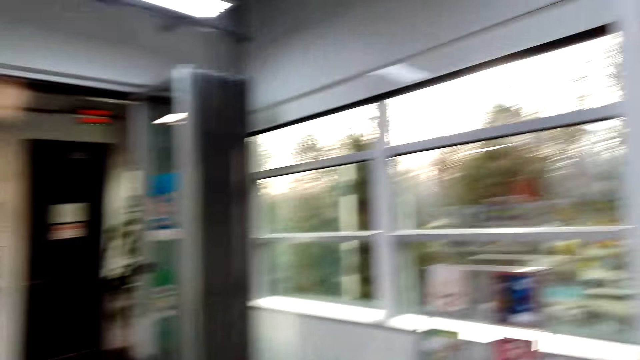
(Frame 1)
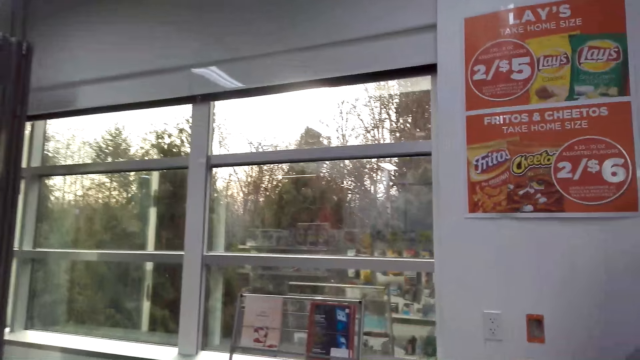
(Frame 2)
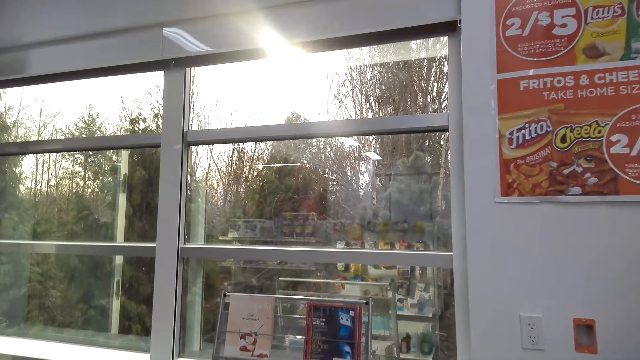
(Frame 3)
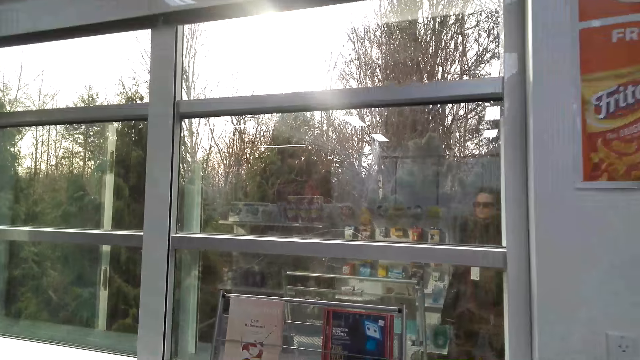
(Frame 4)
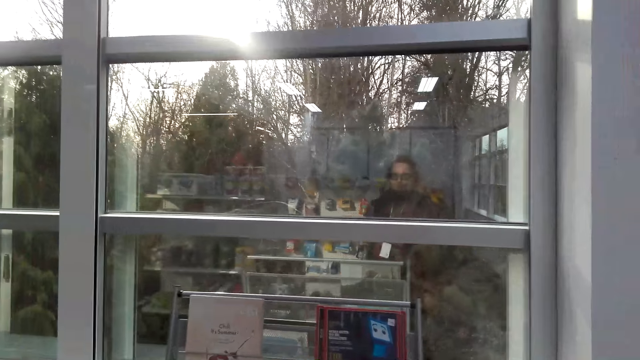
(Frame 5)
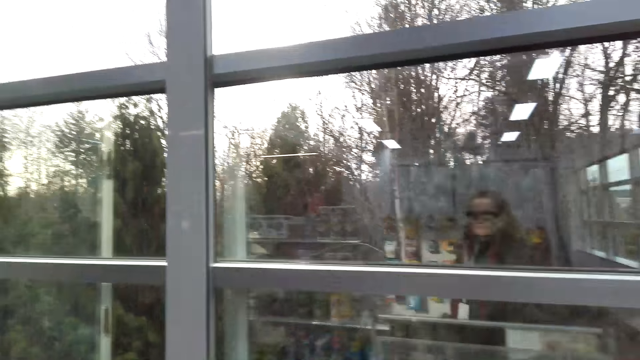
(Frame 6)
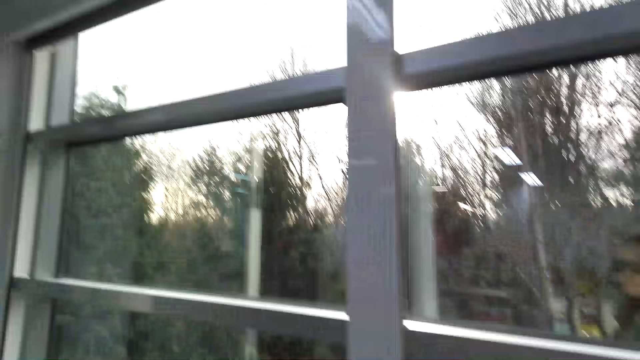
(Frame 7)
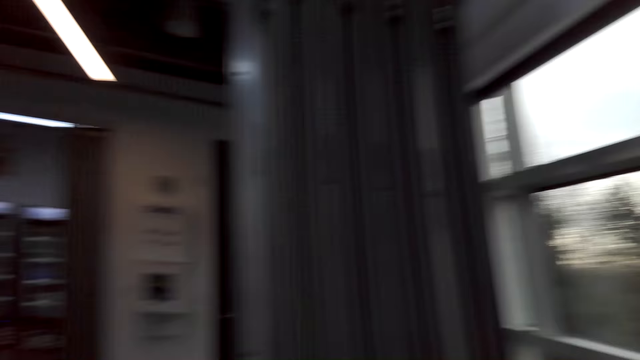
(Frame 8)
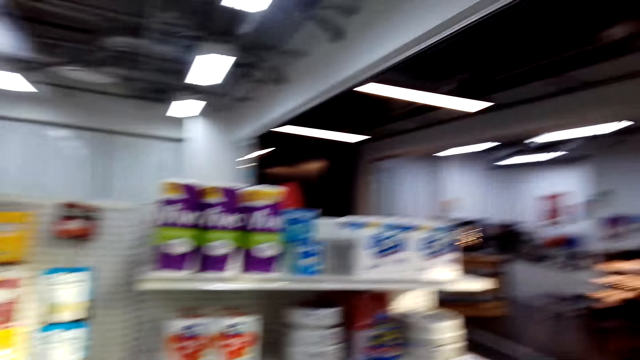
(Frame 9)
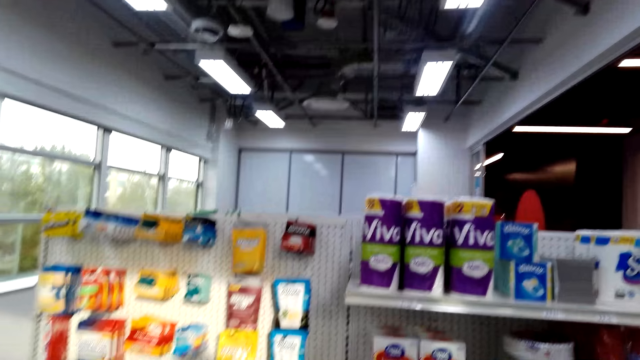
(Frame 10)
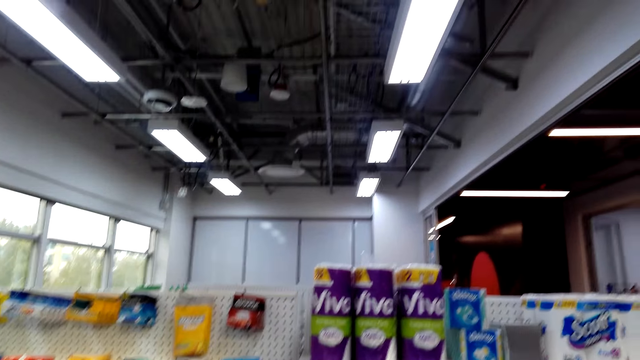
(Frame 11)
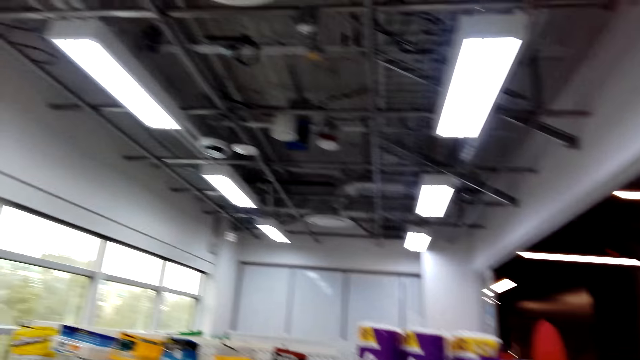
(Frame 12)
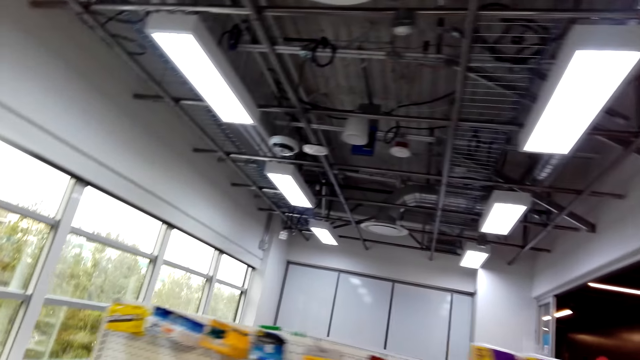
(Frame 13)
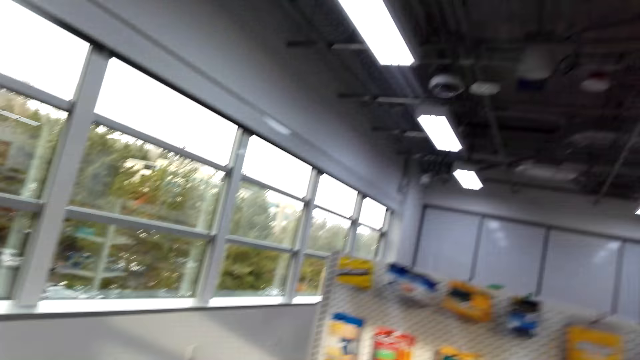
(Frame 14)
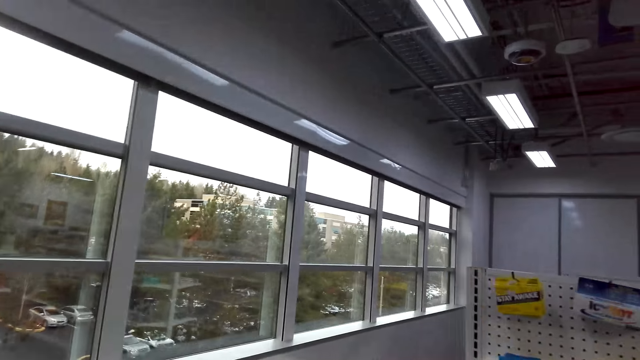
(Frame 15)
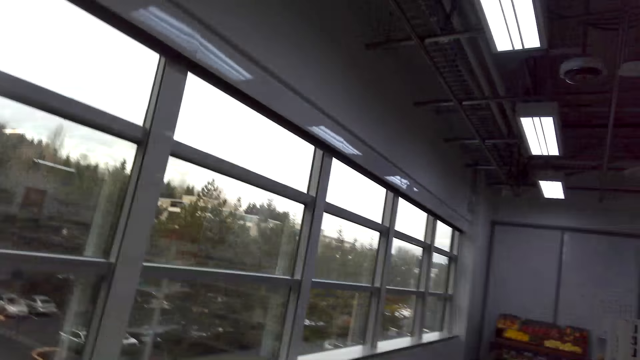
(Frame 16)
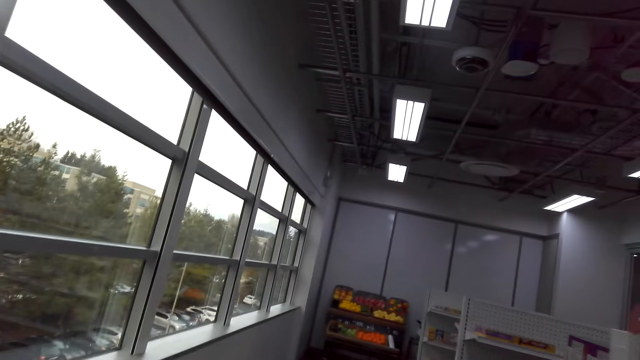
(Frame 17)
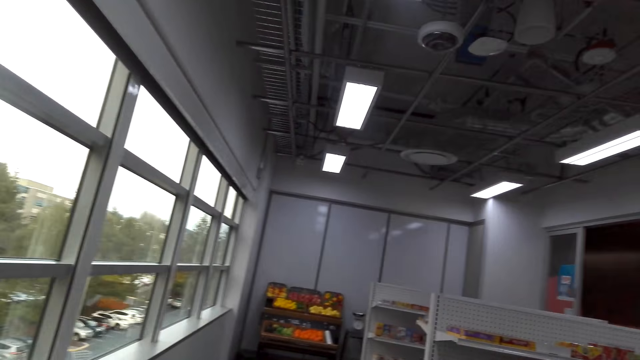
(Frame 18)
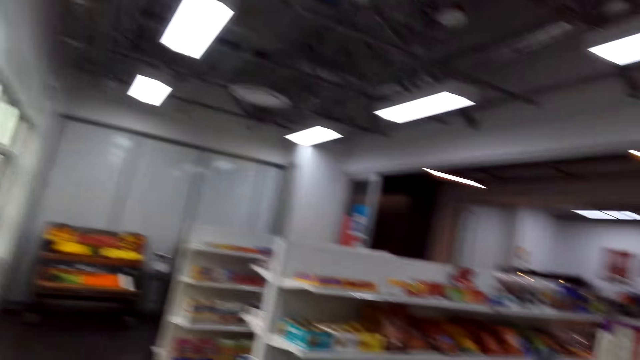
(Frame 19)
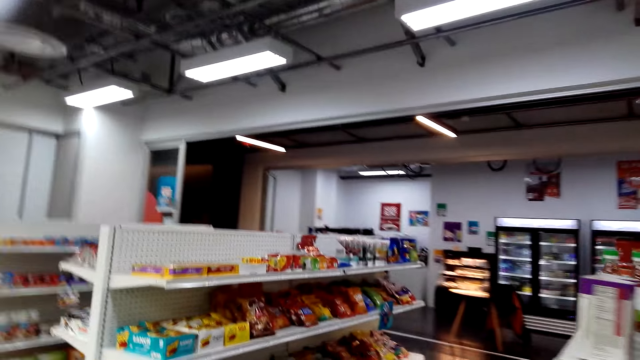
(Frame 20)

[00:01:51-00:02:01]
The camera wearer walks to the other window. They turn to the other side. They walk beside the shelves.

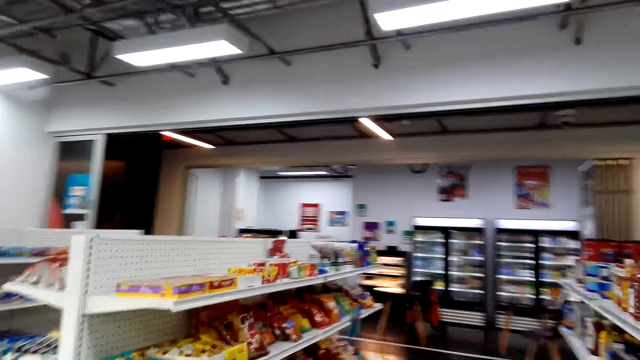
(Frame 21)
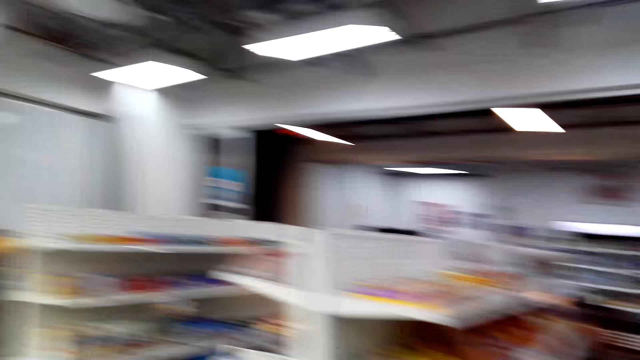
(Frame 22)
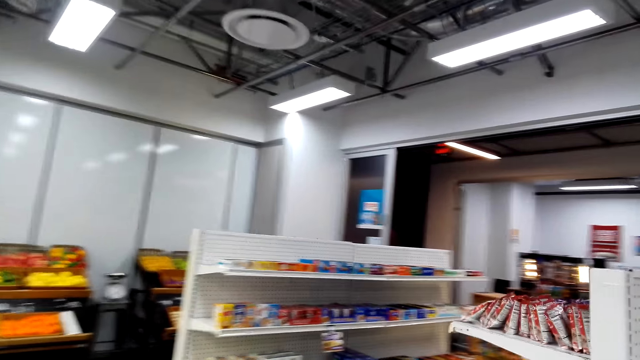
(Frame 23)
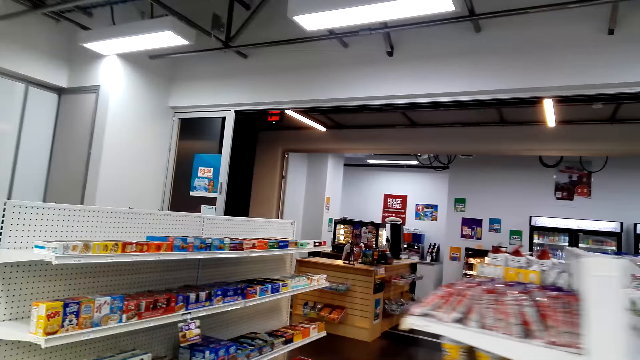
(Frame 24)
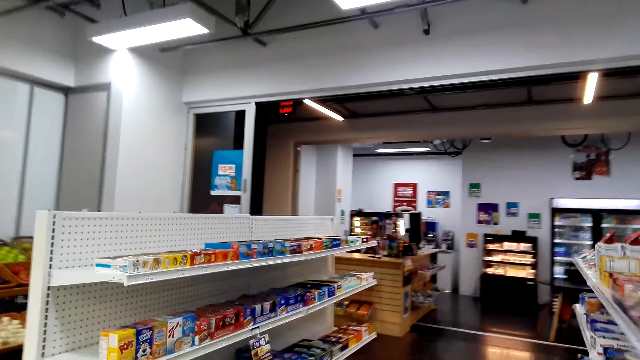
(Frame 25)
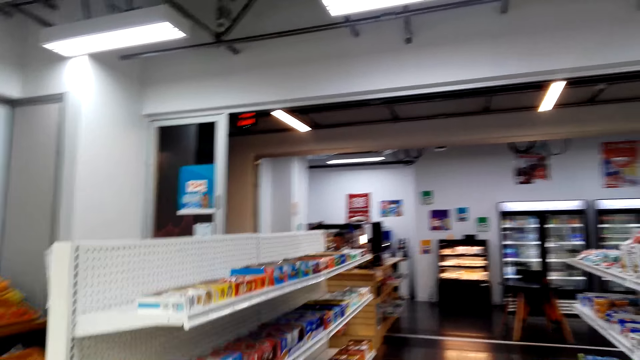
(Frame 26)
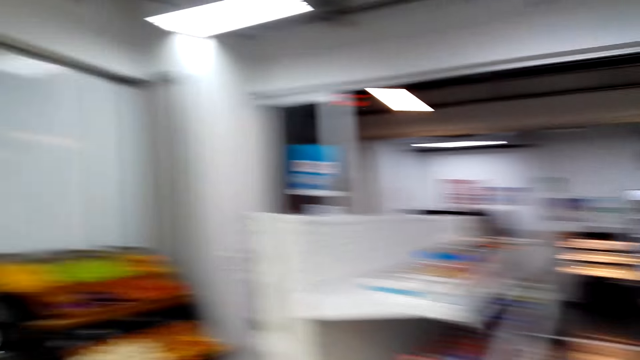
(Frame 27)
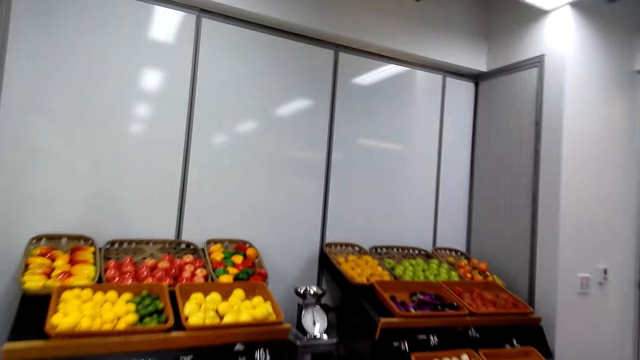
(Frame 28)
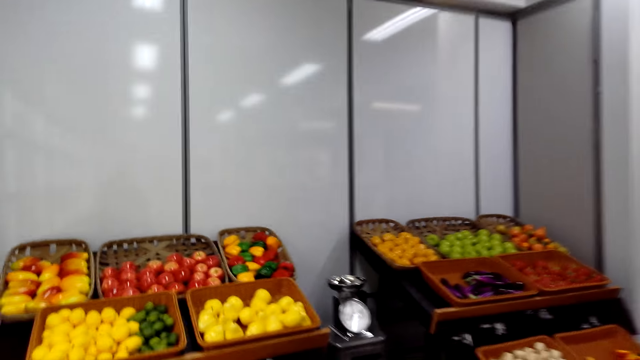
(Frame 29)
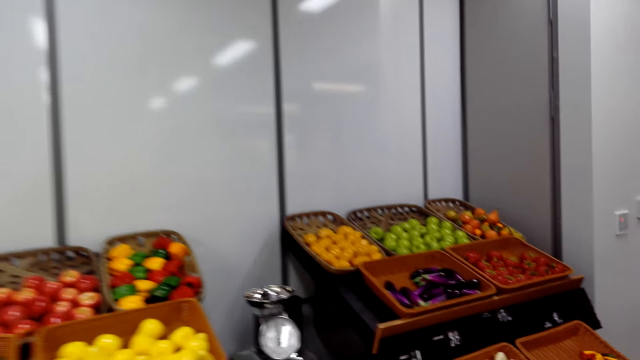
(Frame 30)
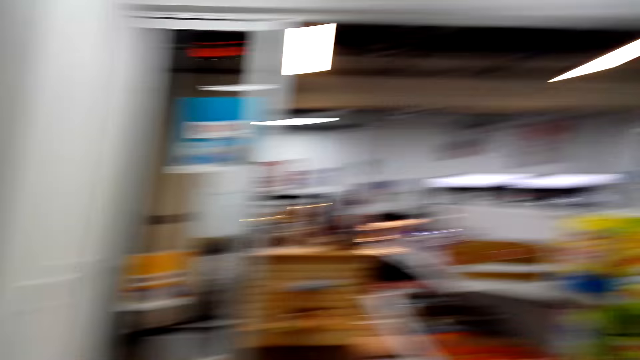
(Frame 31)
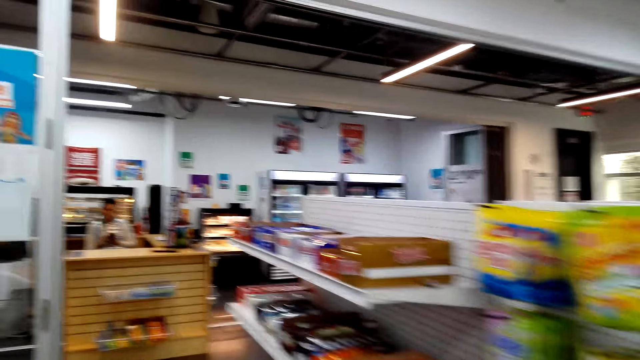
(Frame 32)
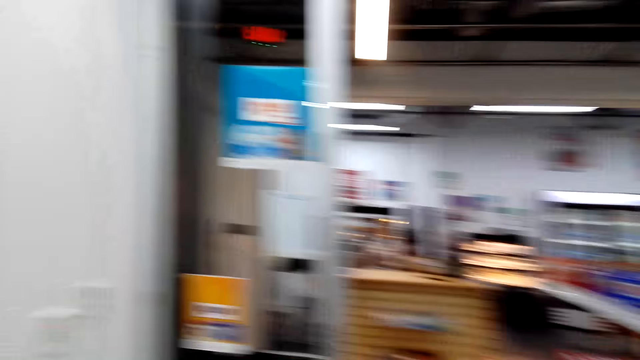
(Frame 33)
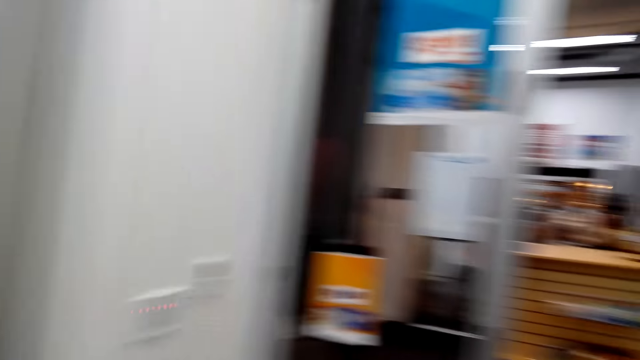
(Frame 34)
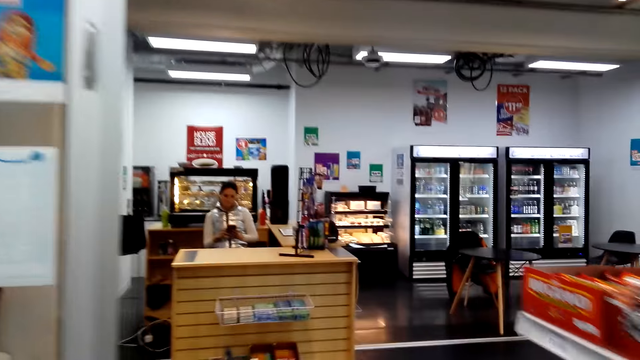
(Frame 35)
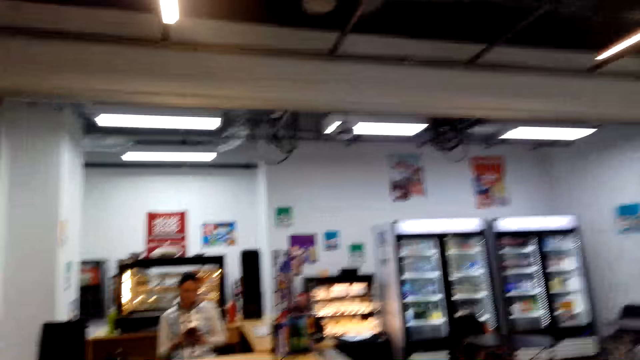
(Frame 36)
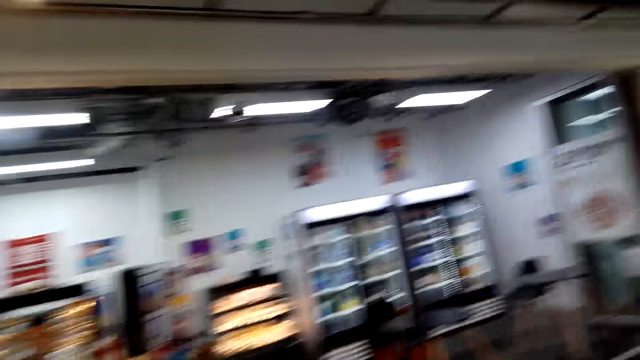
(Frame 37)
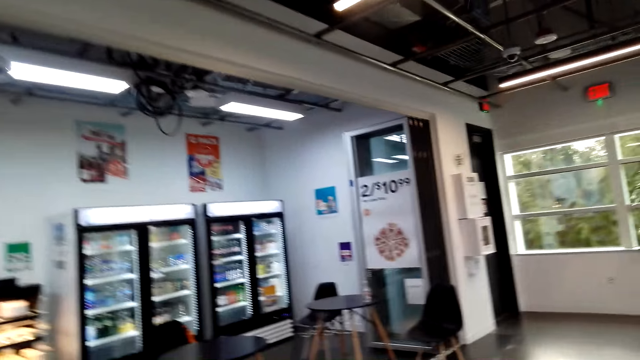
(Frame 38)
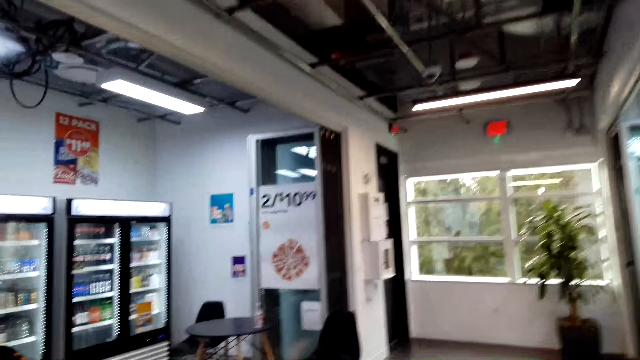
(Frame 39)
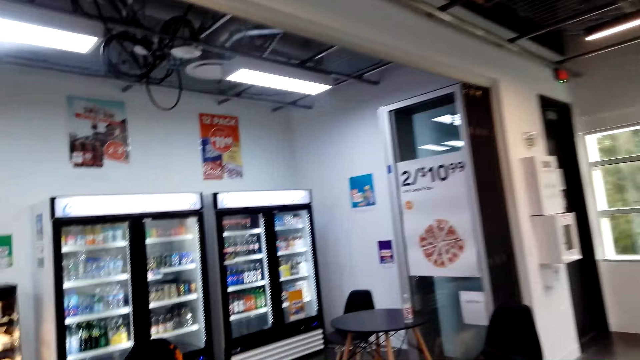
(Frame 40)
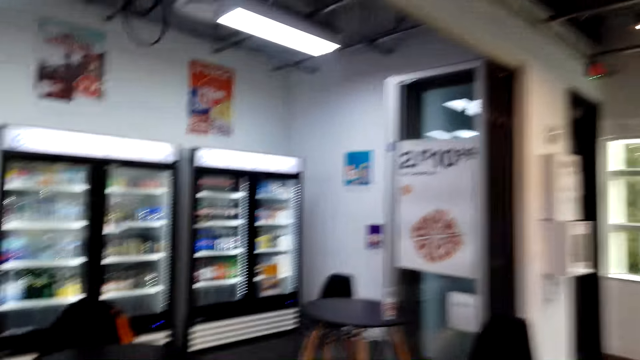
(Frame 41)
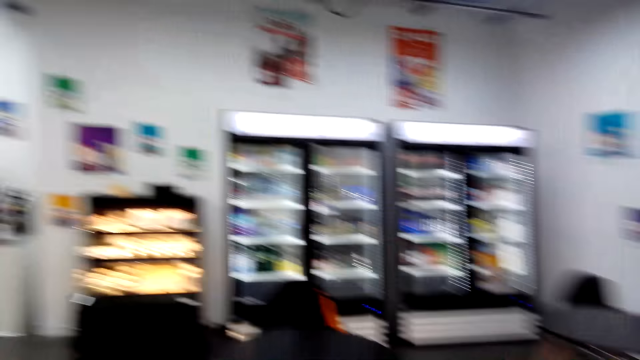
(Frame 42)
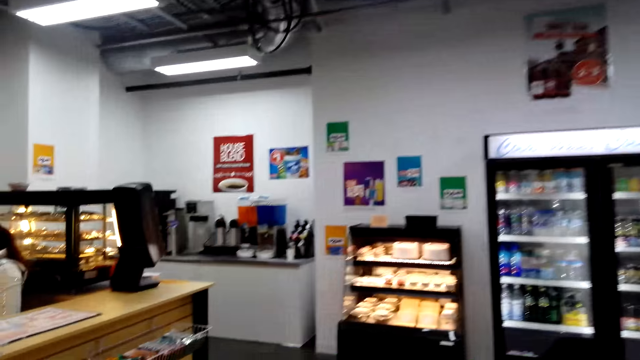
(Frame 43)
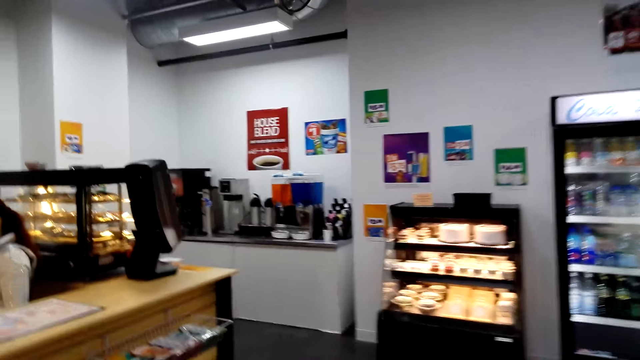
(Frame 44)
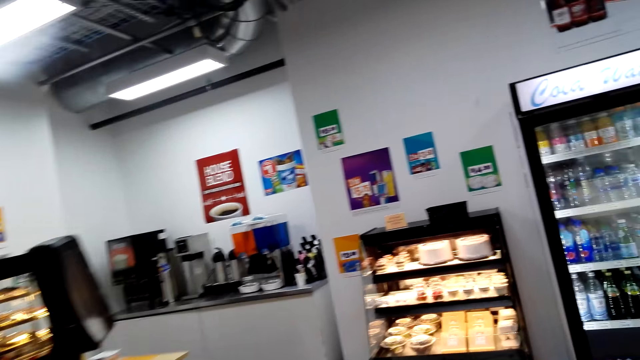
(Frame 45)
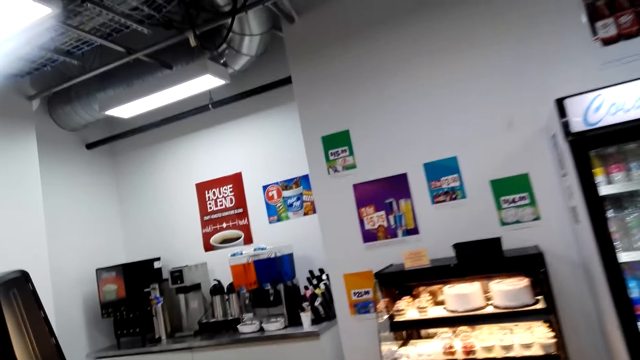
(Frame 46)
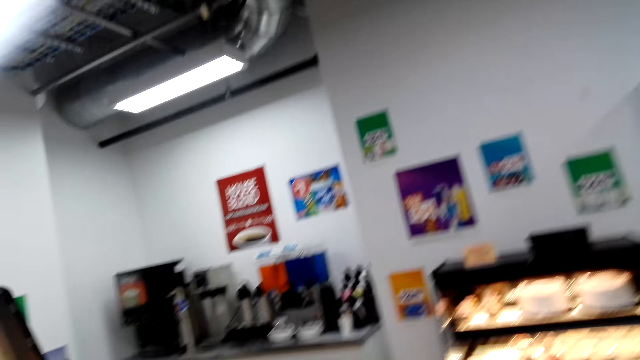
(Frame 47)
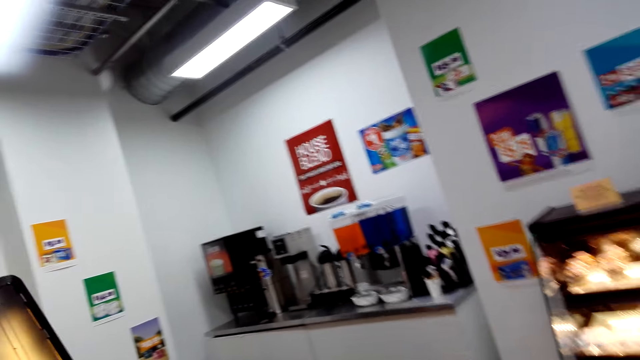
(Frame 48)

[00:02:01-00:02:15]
The camera wearer looks at the items on the shelves. They look at the fruits. They walk around the supermarket.
